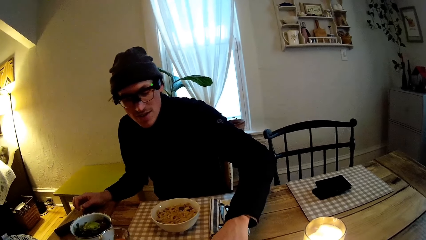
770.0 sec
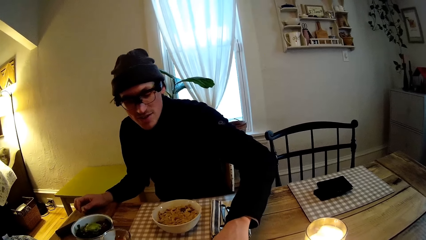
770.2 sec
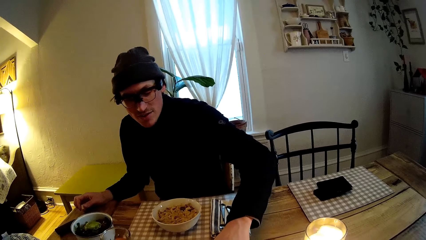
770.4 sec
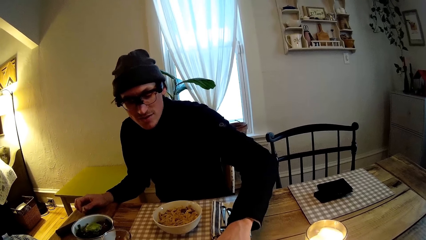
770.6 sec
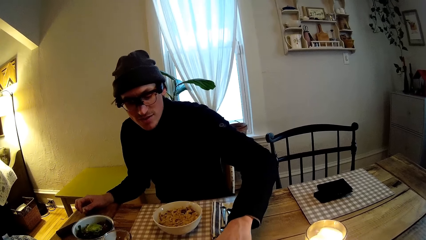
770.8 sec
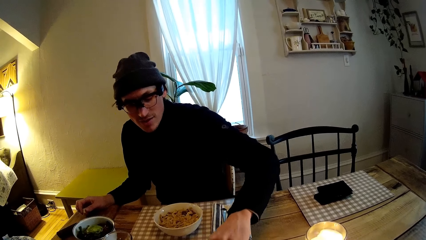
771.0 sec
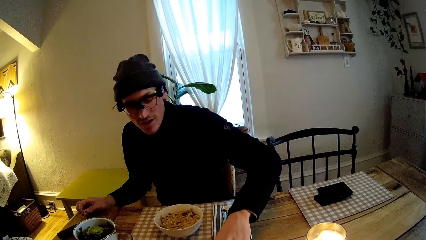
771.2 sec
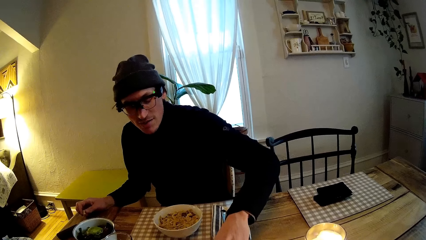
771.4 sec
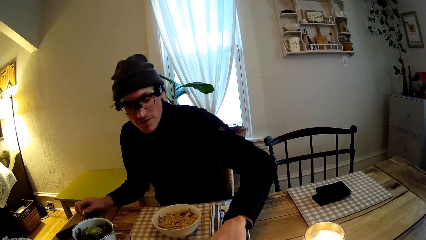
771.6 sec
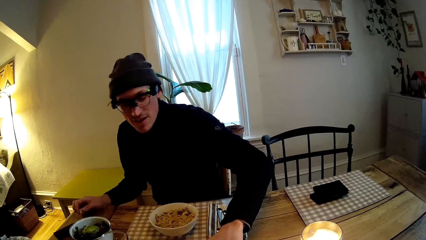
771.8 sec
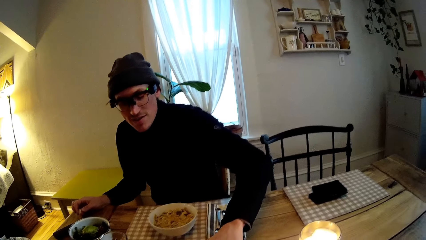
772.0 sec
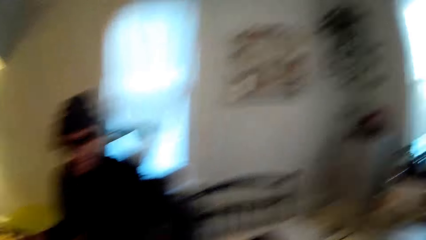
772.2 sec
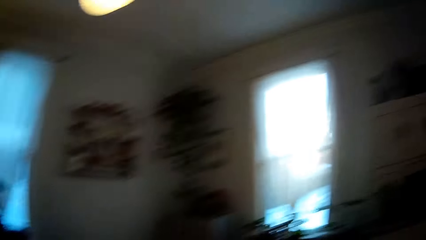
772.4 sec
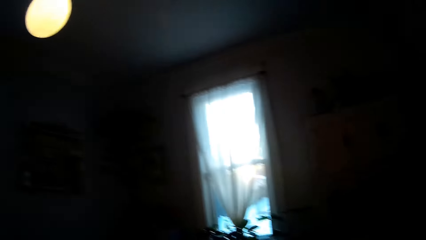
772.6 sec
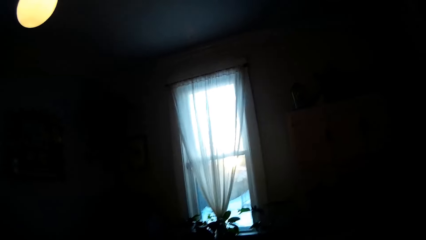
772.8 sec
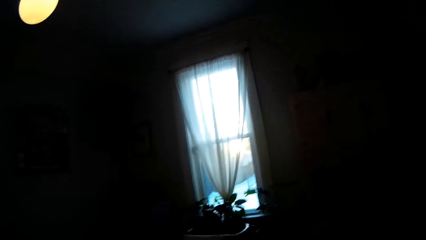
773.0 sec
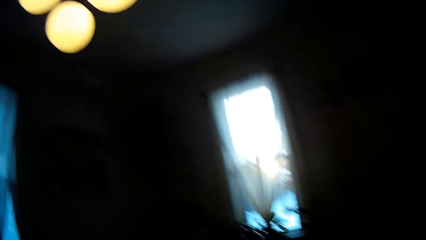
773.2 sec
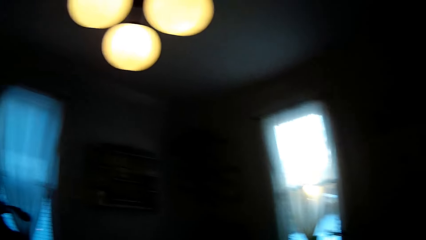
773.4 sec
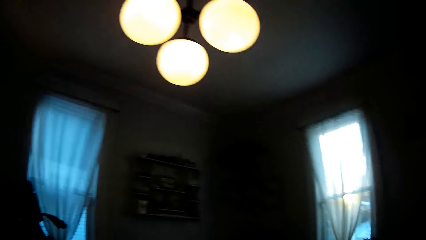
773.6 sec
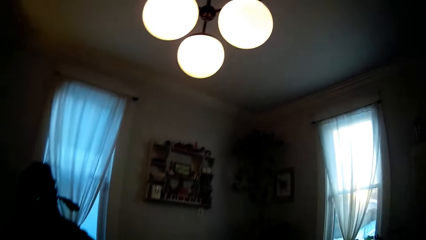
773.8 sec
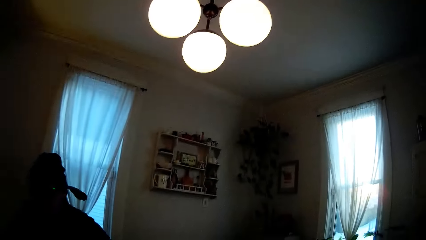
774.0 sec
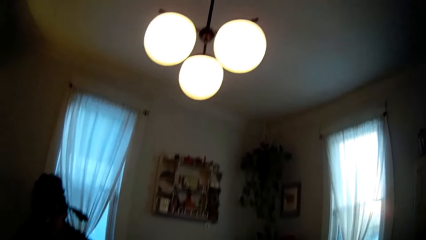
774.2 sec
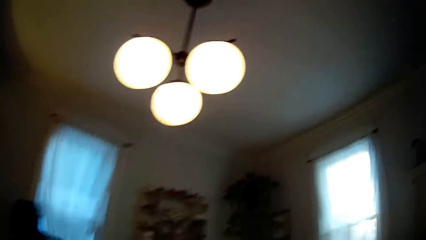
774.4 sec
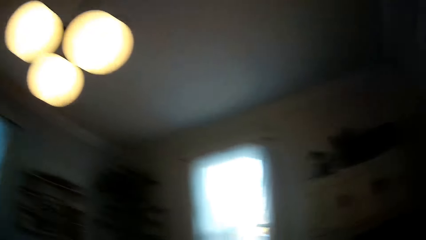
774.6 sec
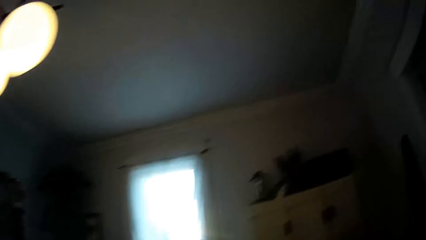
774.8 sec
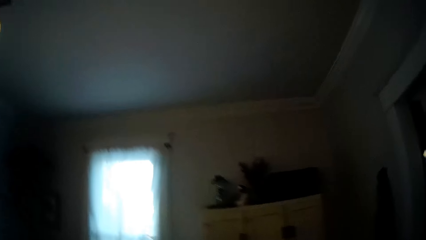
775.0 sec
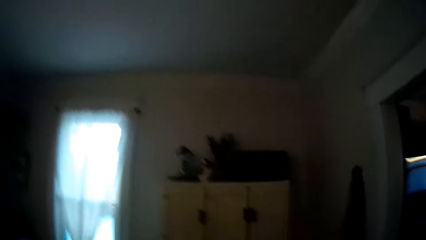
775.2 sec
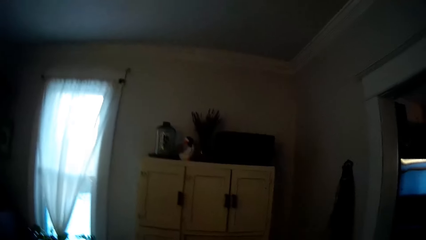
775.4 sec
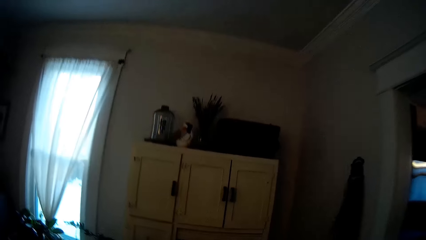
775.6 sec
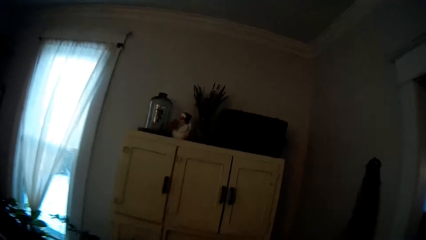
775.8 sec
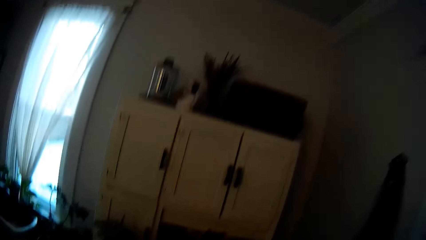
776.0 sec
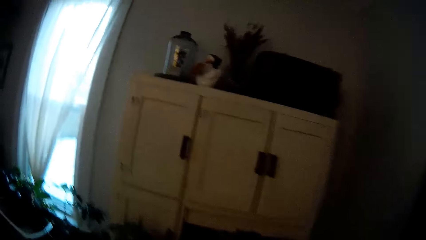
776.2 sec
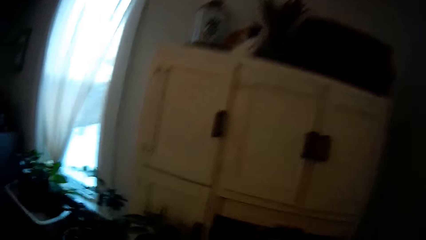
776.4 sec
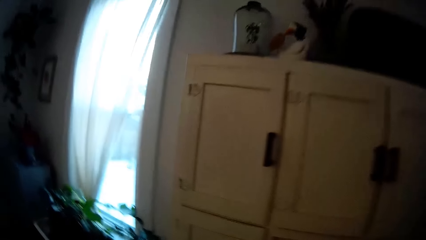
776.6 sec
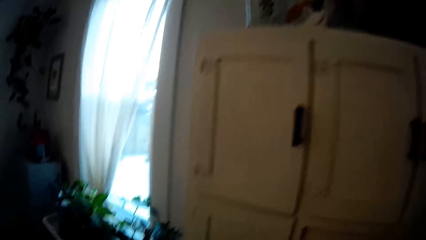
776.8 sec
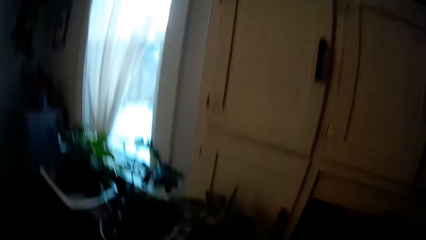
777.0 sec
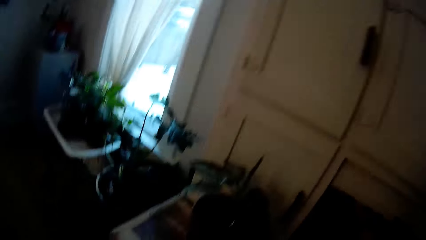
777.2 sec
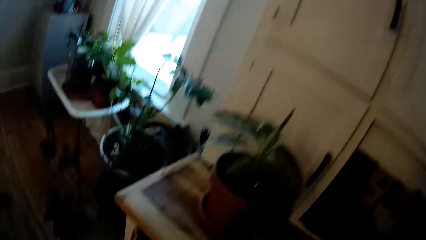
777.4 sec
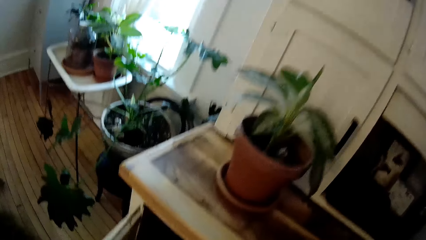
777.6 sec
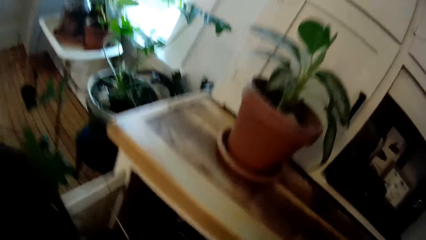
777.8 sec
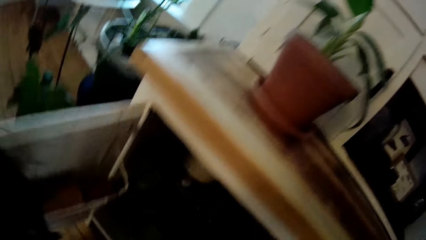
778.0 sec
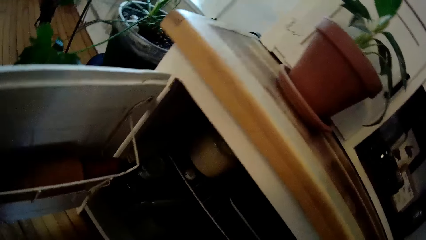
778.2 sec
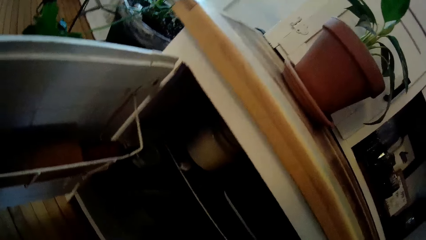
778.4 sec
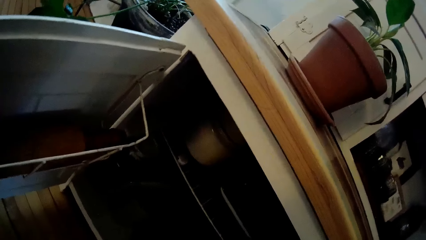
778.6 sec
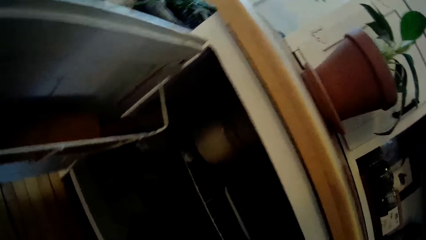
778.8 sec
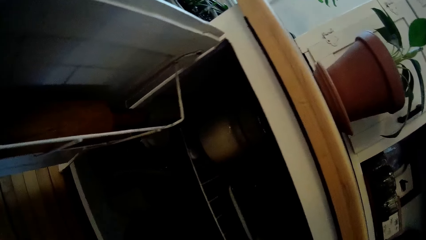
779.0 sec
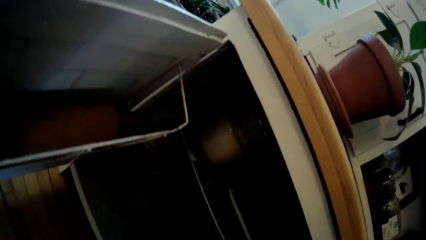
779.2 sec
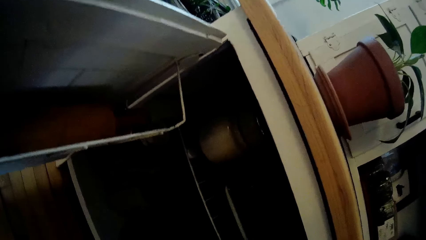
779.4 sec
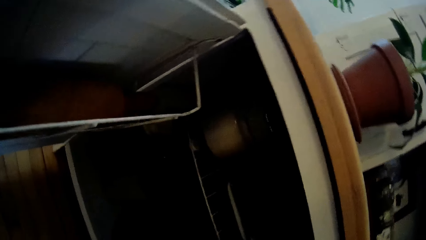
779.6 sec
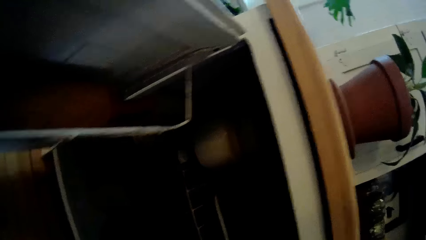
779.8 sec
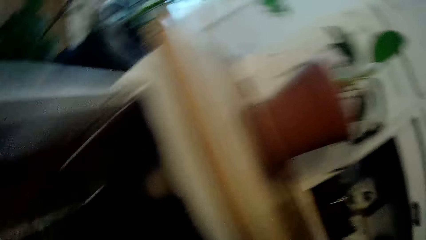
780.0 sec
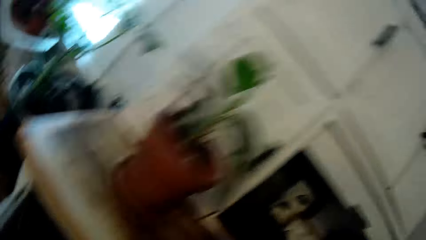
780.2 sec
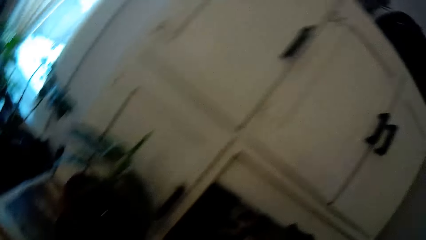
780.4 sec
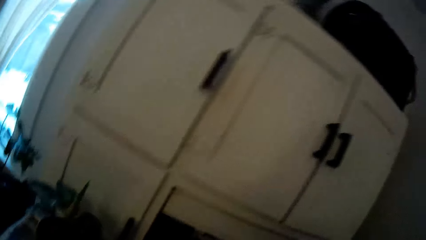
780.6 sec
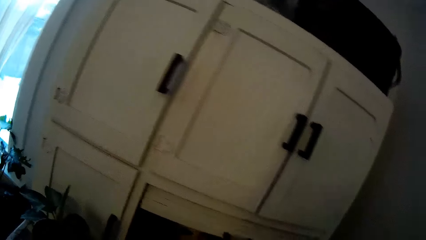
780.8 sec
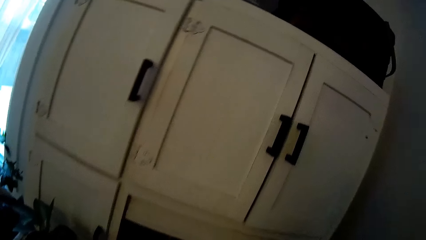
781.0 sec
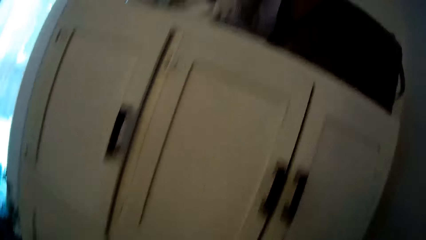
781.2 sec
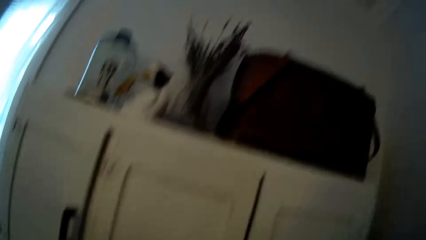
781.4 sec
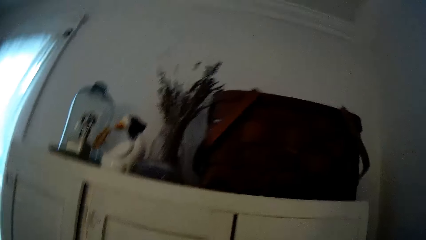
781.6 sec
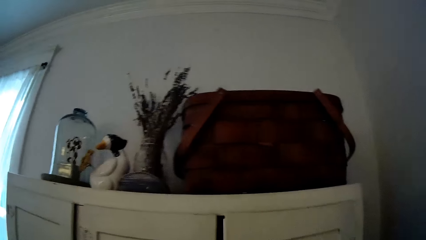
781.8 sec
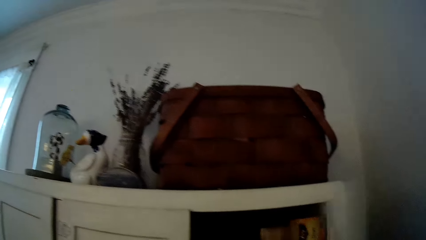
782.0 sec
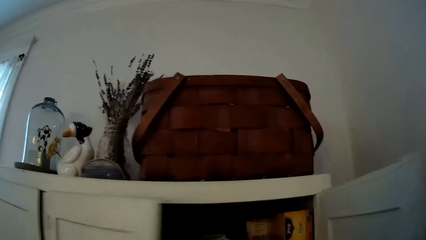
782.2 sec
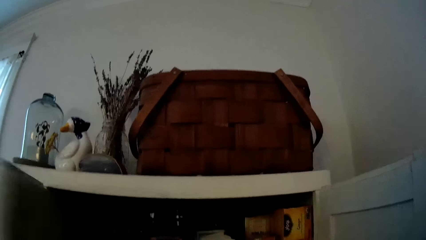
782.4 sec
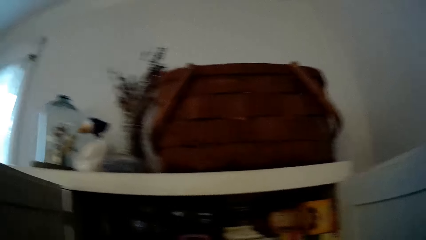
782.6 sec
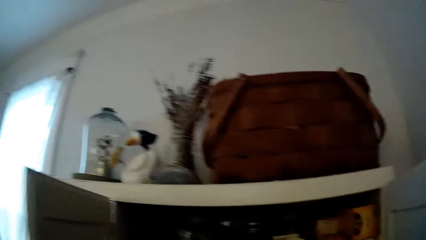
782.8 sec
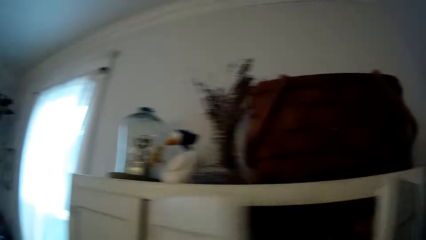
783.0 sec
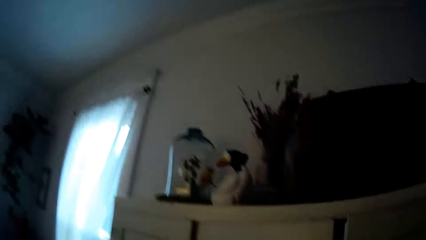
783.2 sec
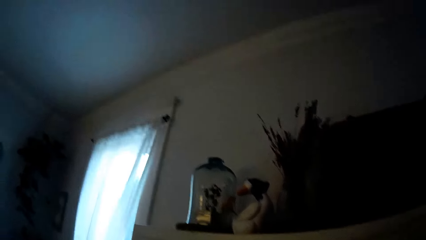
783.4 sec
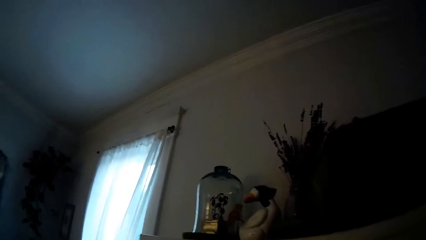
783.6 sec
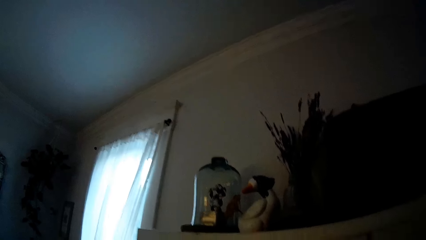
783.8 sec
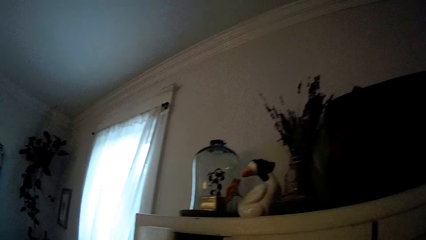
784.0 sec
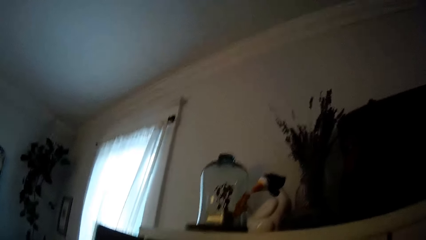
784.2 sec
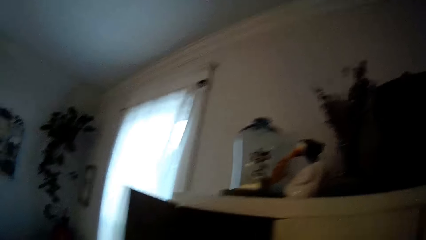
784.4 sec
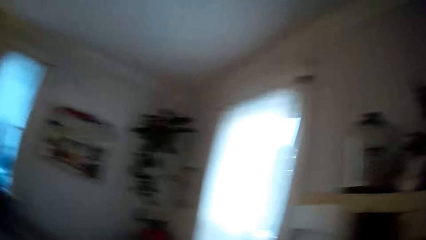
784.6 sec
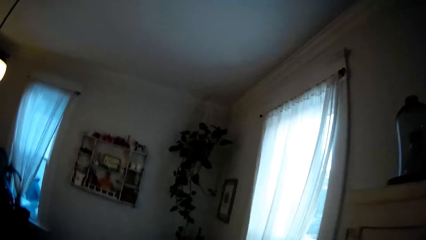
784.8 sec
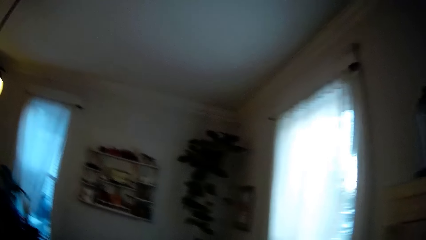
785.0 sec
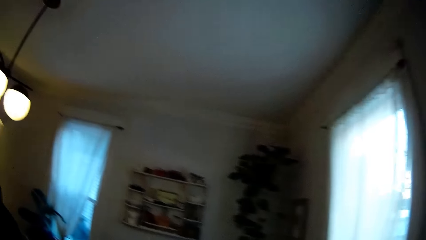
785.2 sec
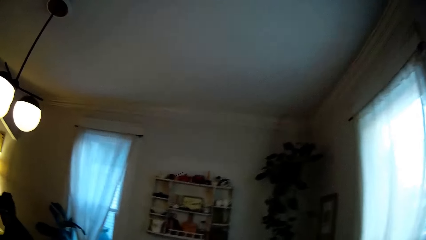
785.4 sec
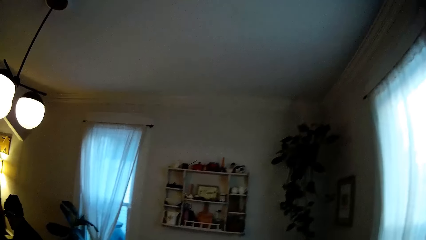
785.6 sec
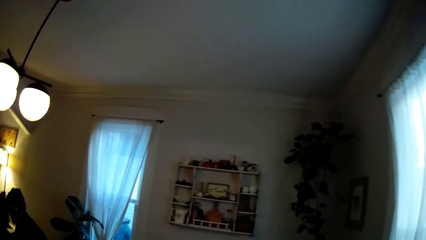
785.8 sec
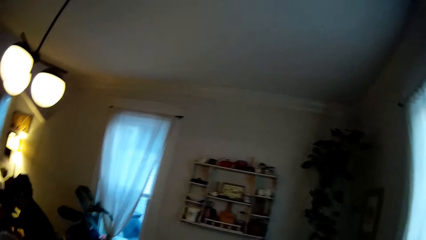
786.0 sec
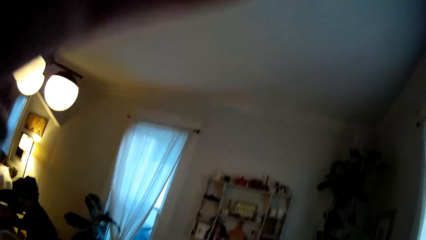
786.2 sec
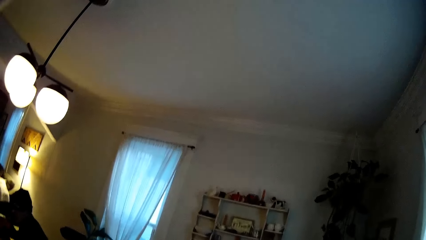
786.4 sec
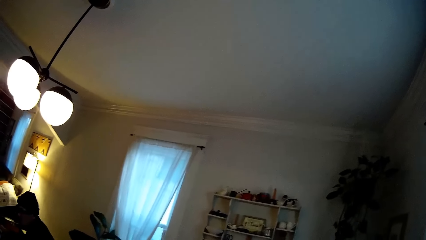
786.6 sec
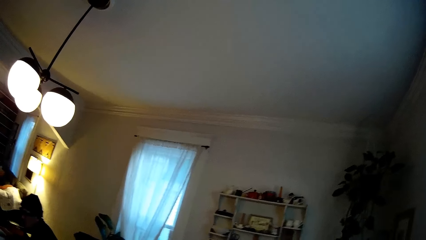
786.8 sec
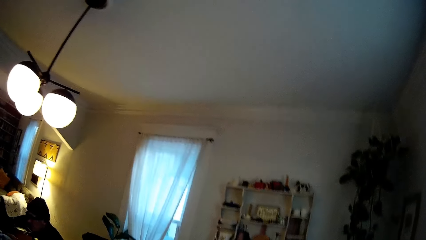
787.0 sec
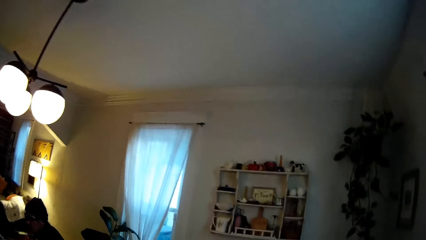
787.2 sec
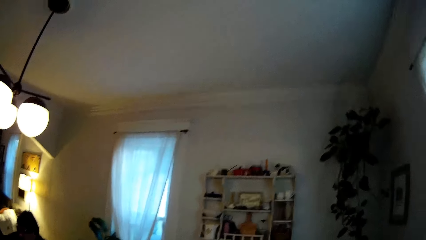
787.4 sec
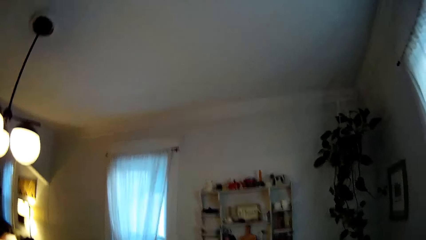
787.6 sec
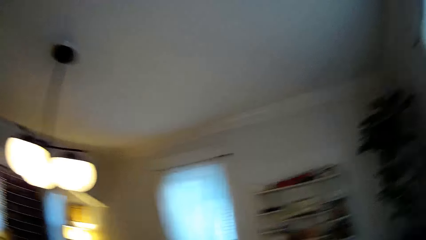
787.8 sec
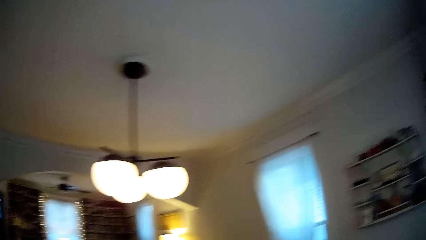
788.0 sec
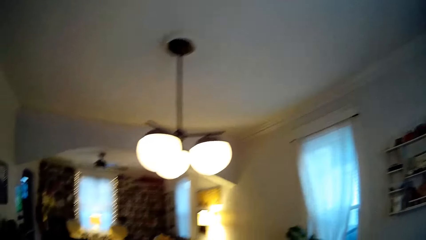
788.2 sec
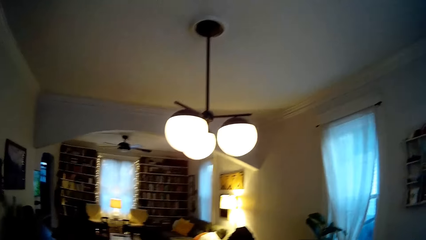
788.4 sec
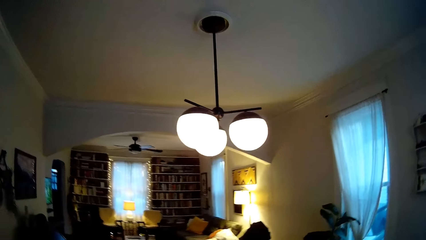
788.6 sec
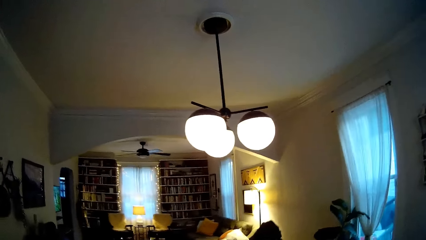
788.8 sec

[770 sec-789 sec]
A man interacts with the camera wearer. The camera wearer walks to a cabinet in the dining room. She opens the lower part of the cabinet with her left hand. She closes the lower part of the cabinet with her left hand. She opens the upper part of the cabinet with both hands. She interacts with the man. She closes the upper part of the cabinet with both hands. She opens the side of the cabinet with her left hand. She closes the side of the cabinet with her left hand. She interacts with the man.
